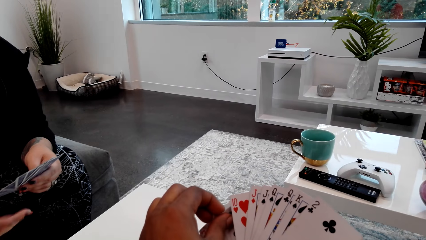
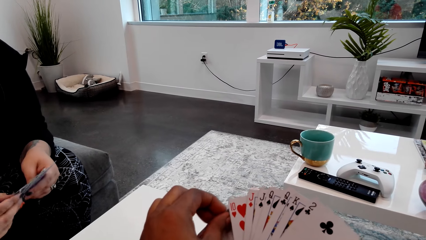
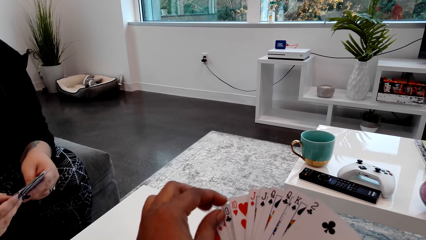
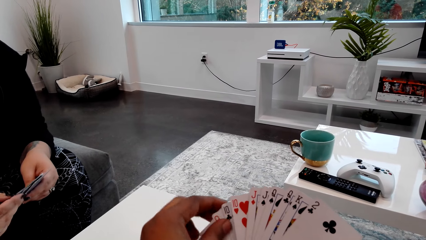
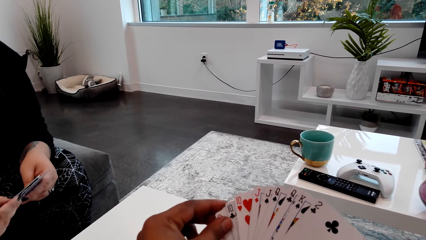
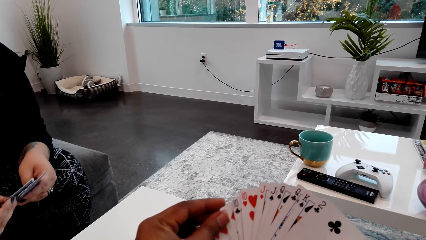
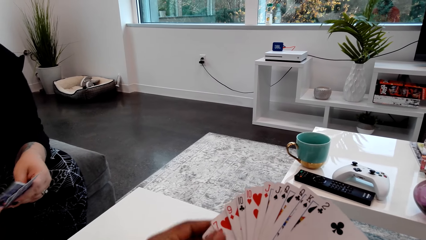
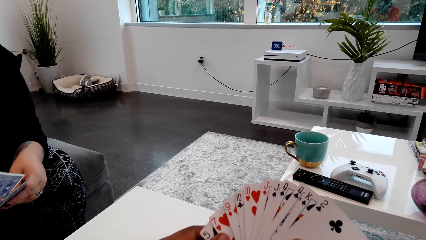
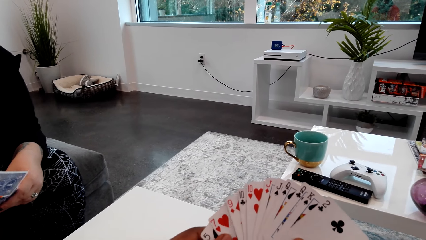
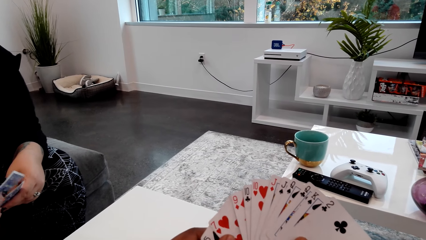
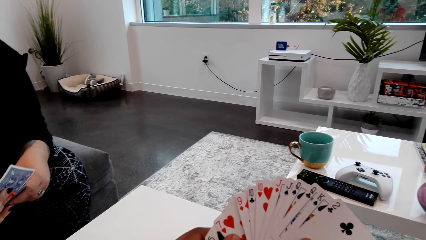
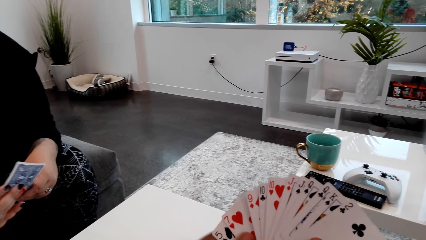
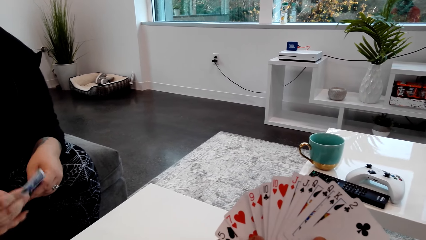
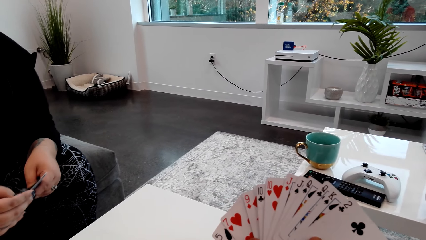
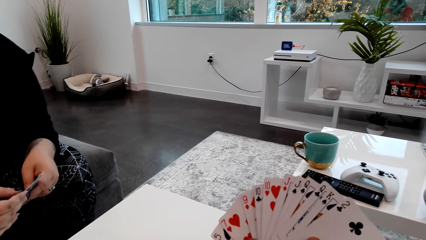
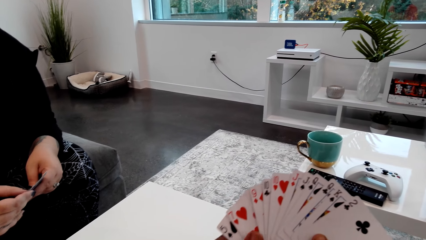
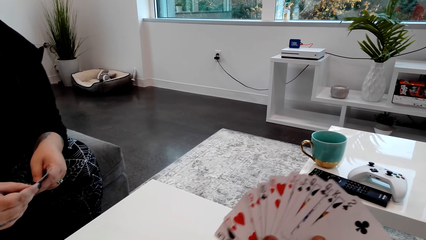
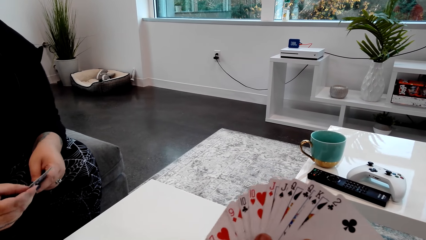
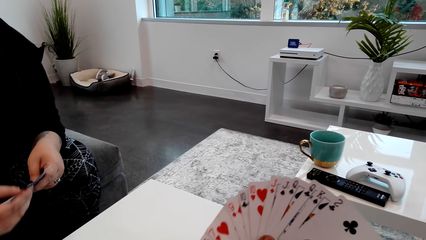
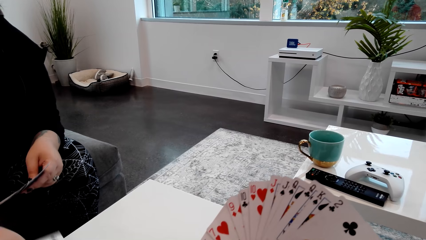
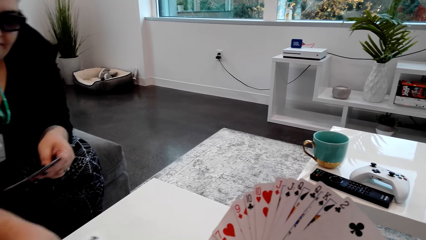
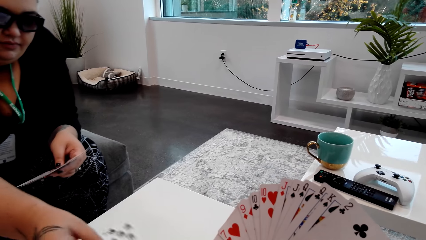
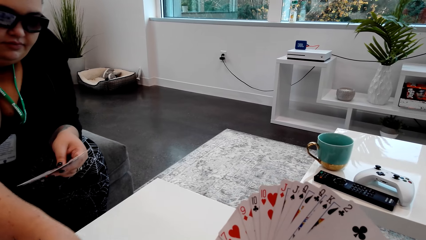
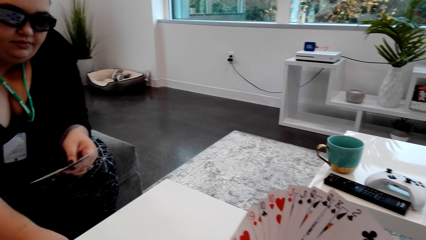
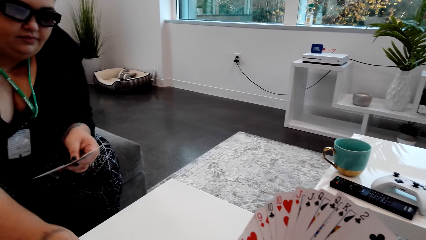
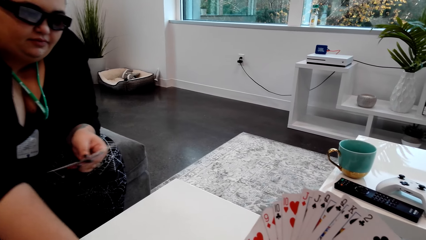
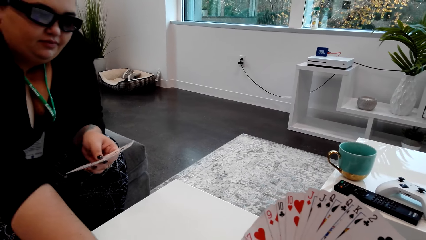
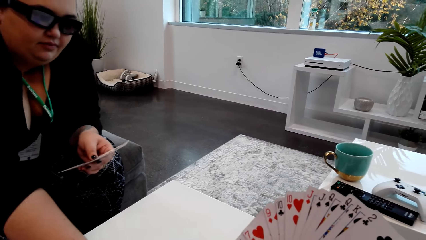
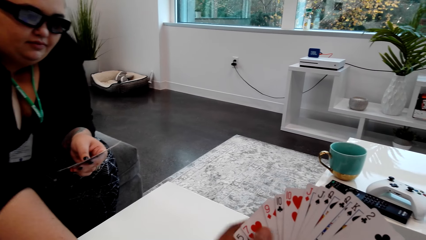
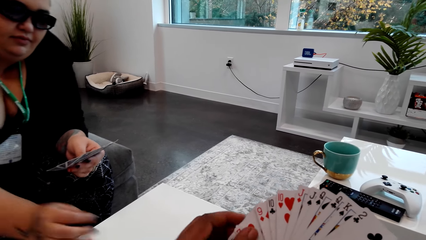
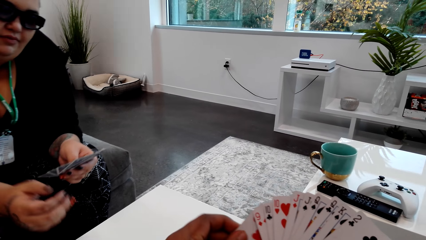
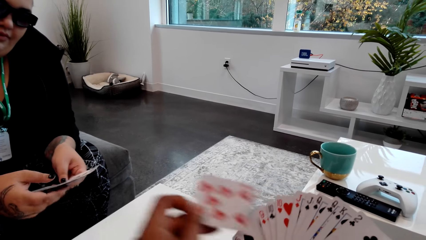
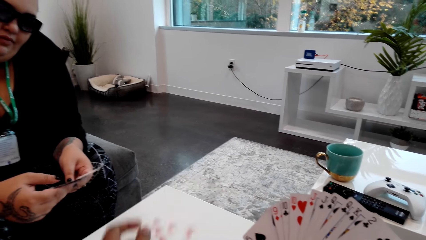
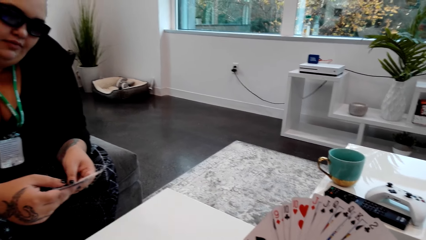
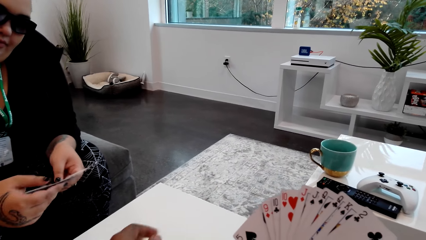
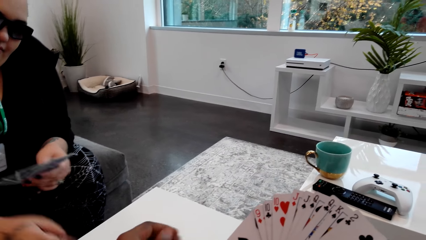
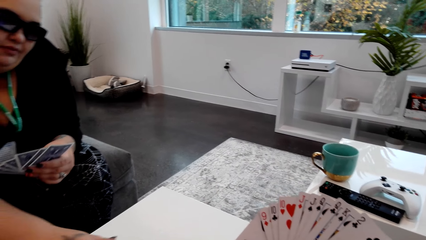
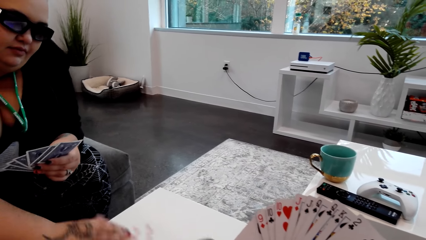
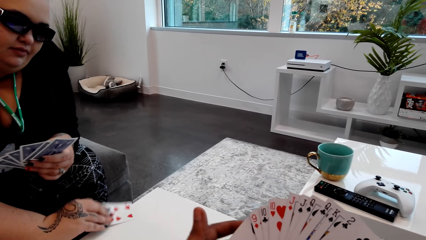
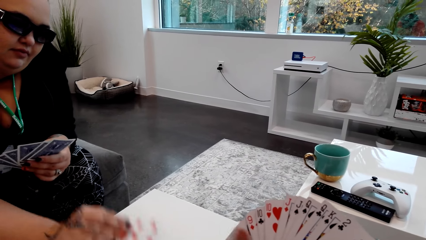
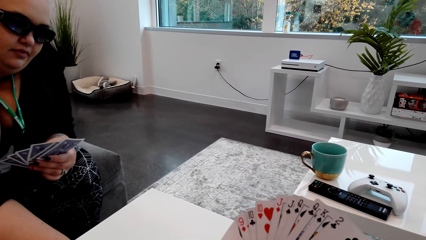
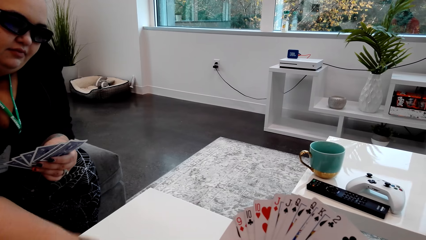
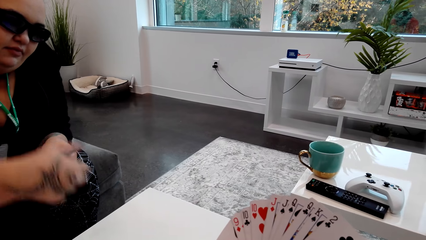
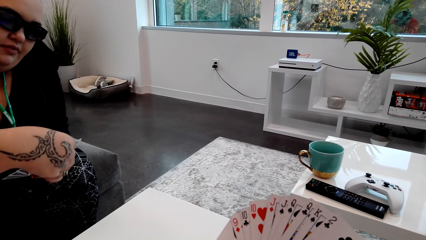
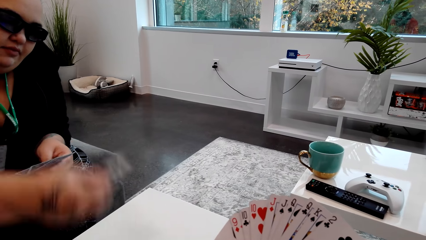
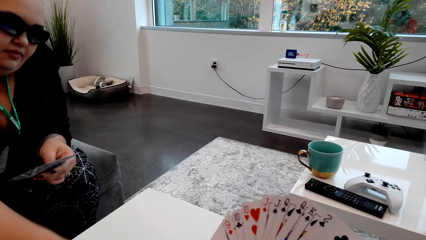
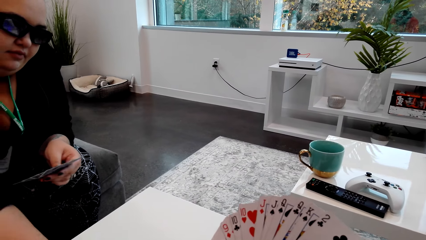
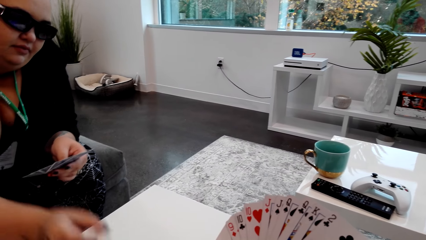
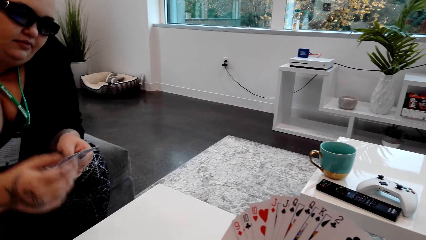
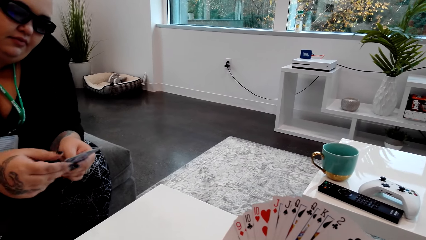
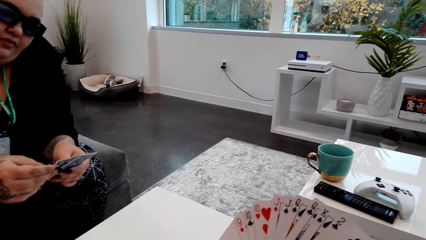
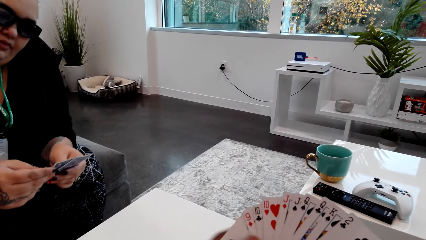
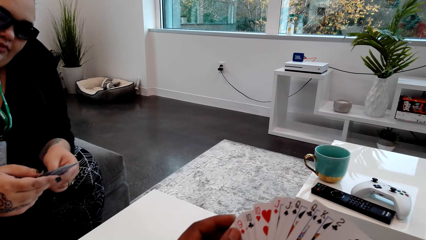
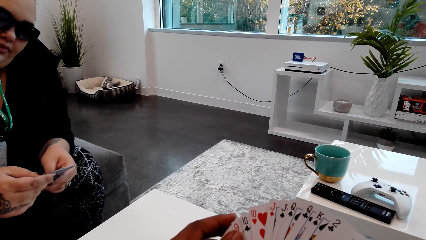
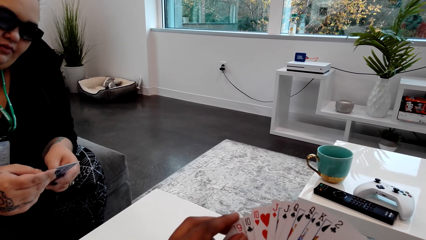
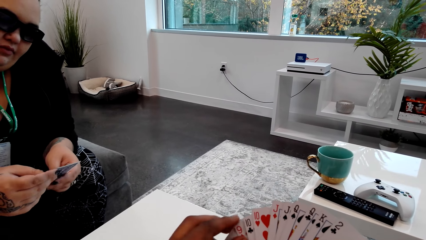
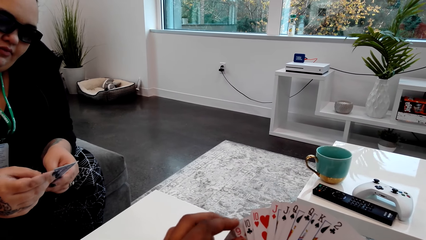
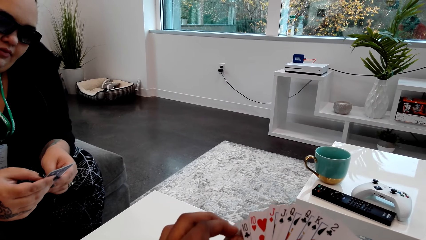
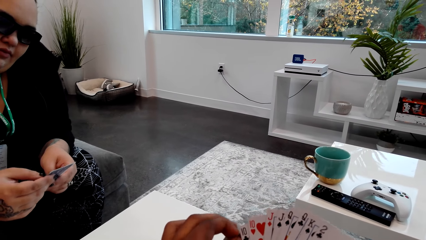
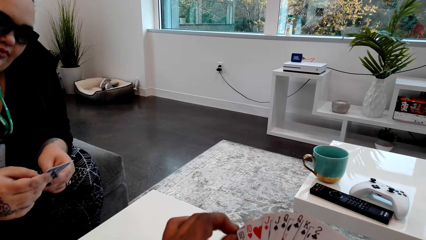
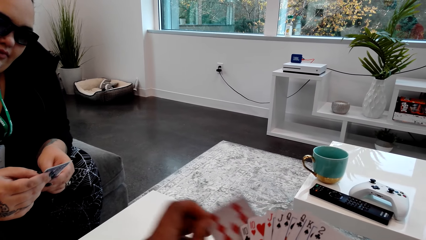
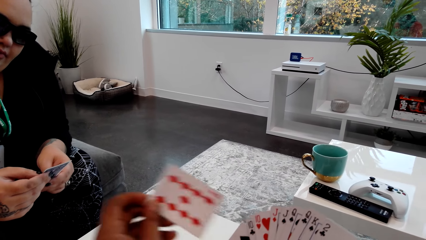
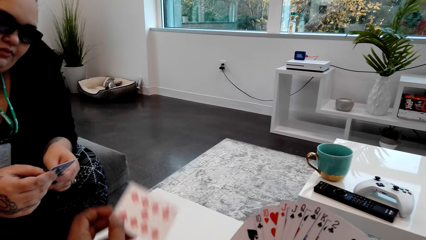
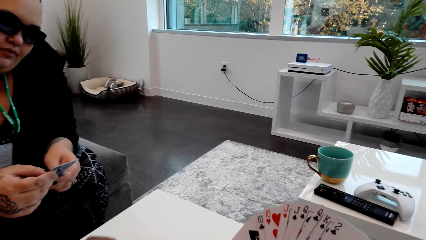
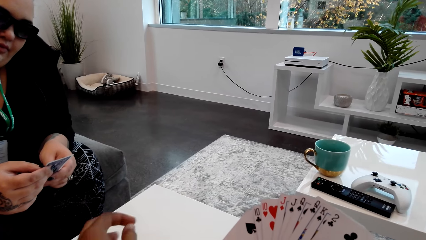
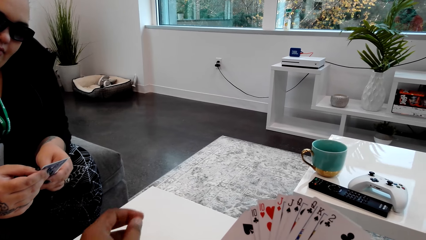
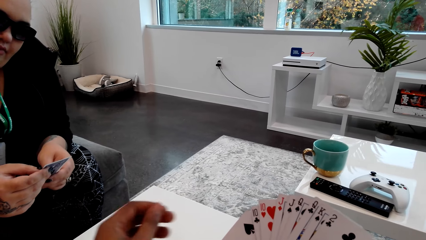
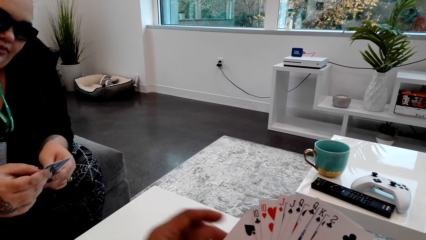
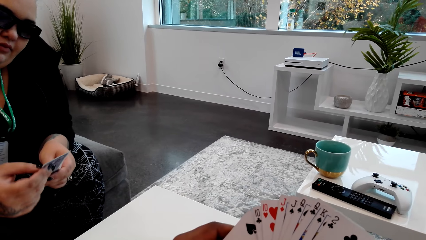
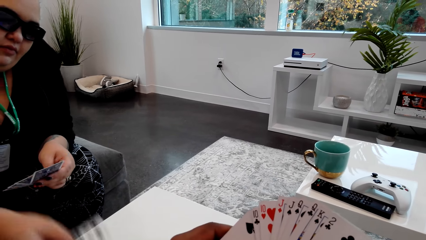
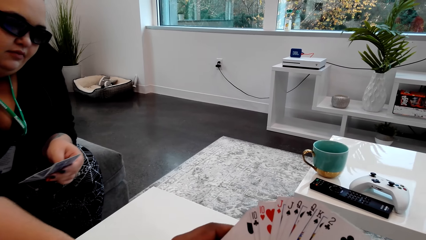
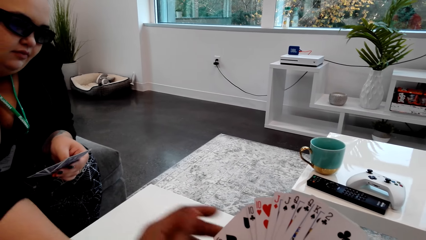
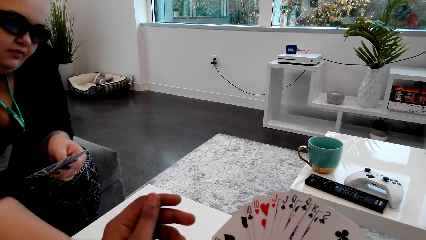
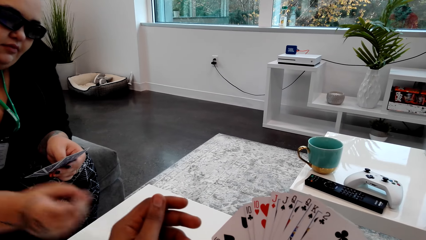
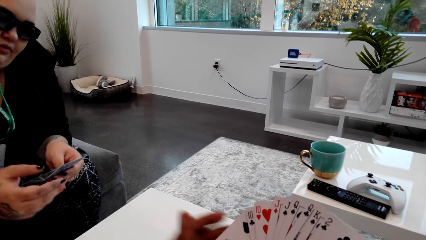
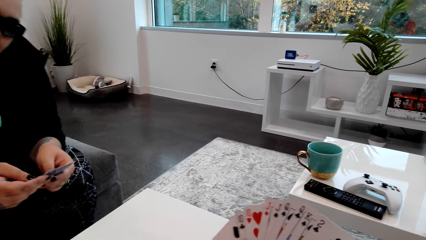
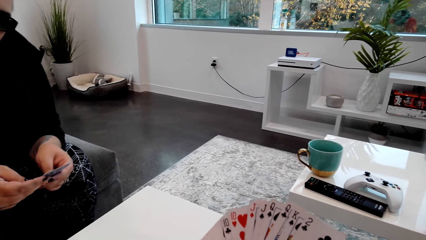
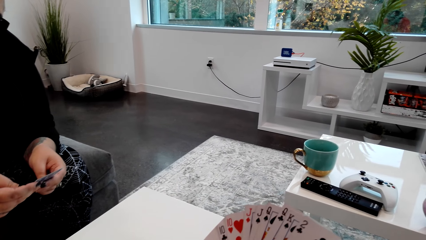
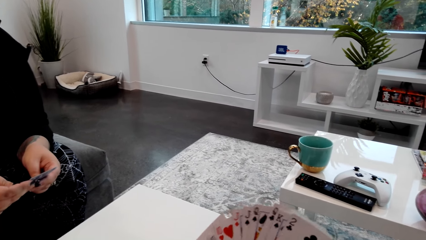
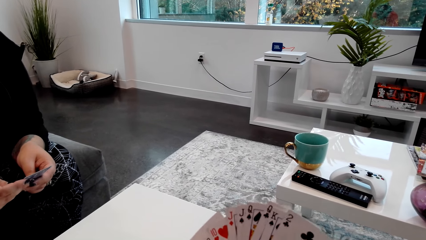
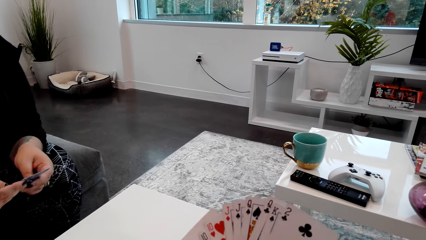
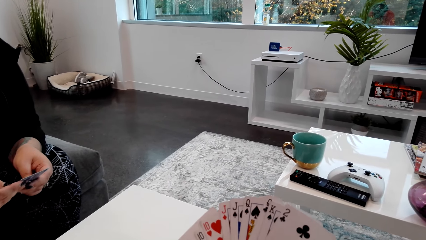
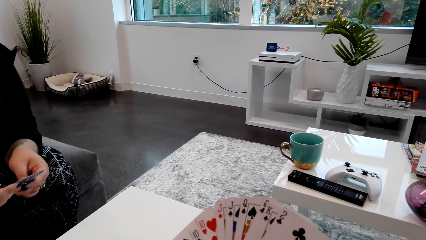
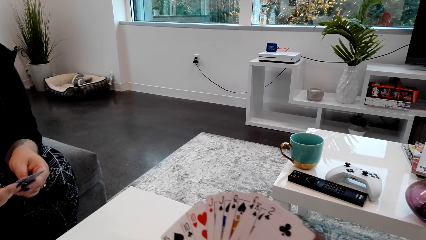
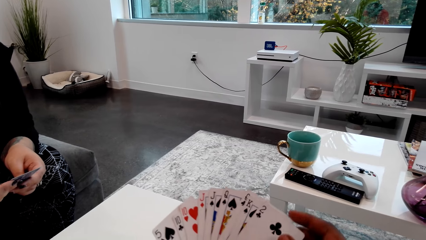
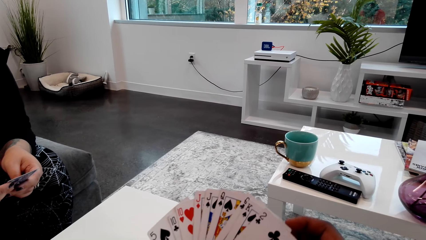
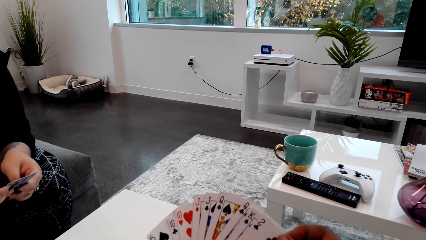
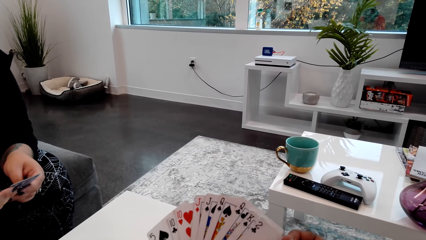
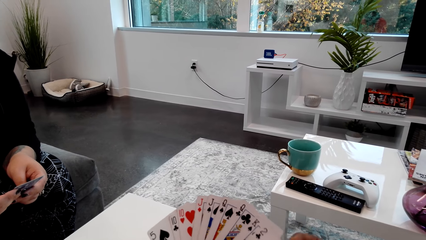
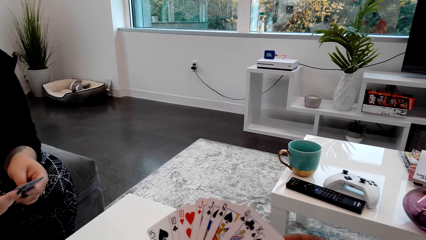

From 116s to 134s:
A person talks with the camera wearer. The person puts a card on the table. The camera wearer puts a card on the table. The person picks up a card and puts a card on the table. The camera wearer puts another card on the table. The person puts a card on the table.
